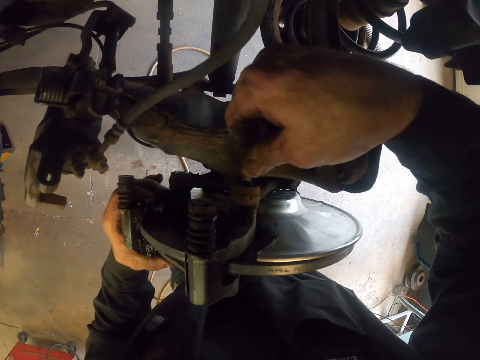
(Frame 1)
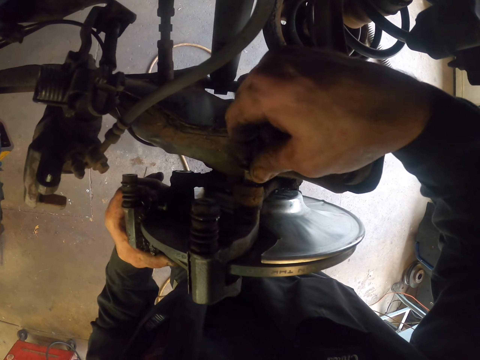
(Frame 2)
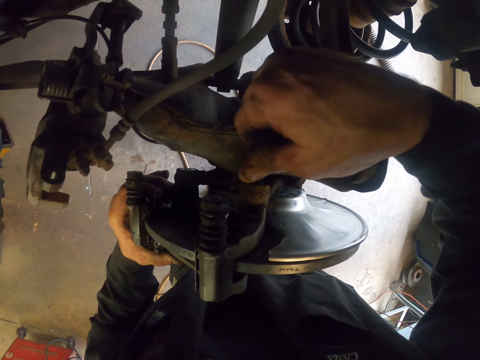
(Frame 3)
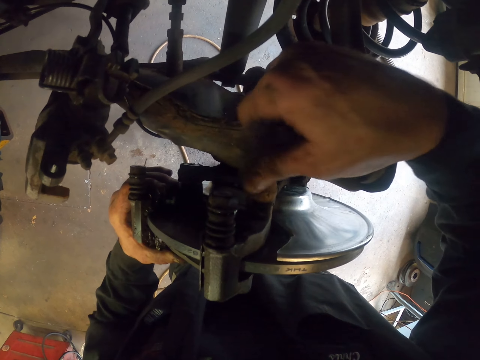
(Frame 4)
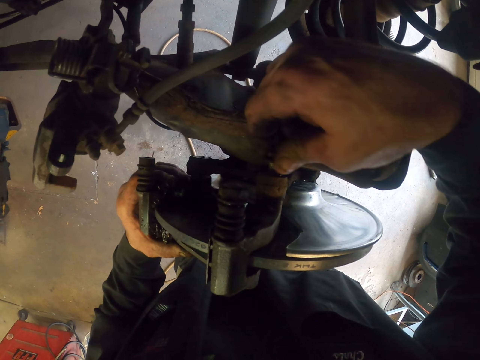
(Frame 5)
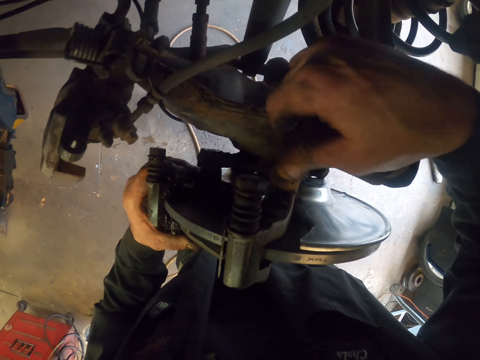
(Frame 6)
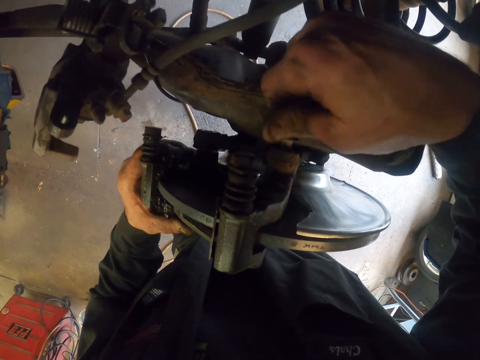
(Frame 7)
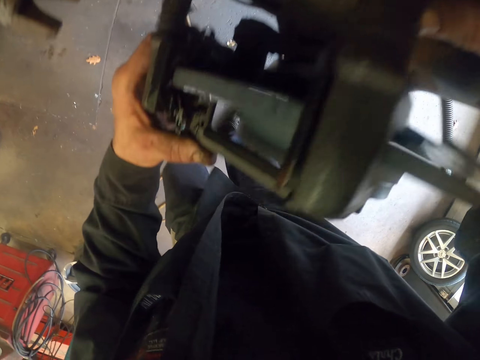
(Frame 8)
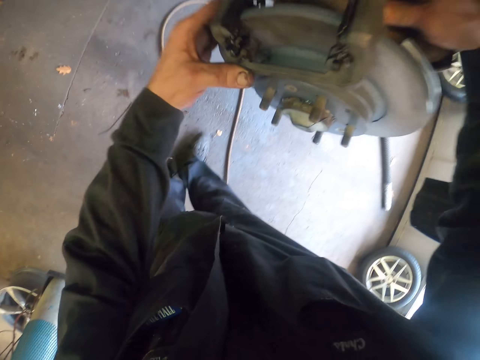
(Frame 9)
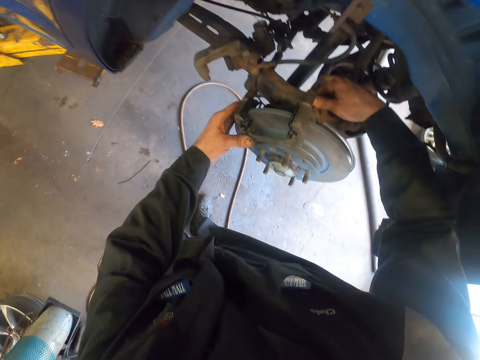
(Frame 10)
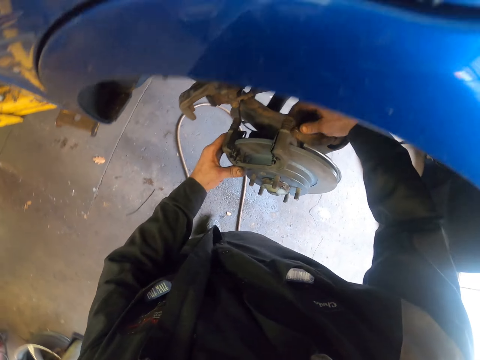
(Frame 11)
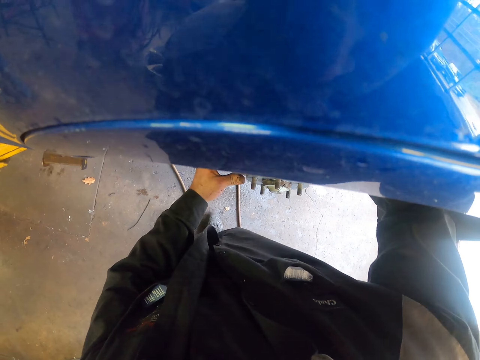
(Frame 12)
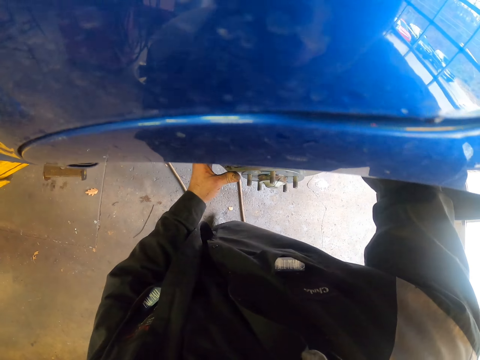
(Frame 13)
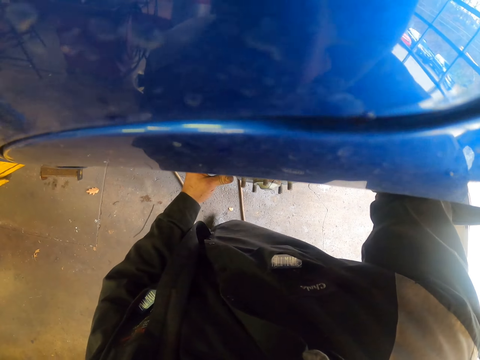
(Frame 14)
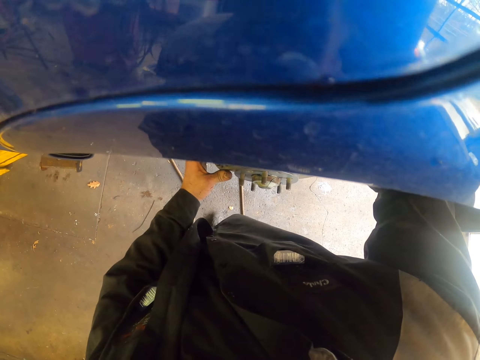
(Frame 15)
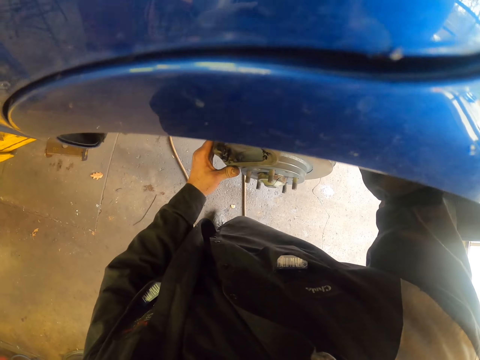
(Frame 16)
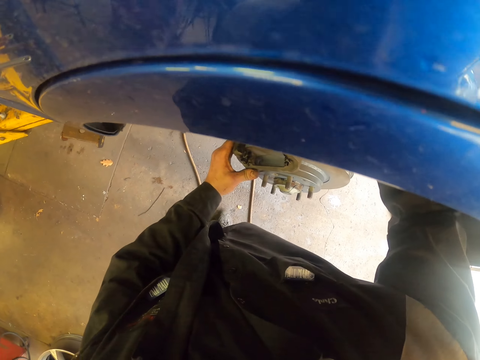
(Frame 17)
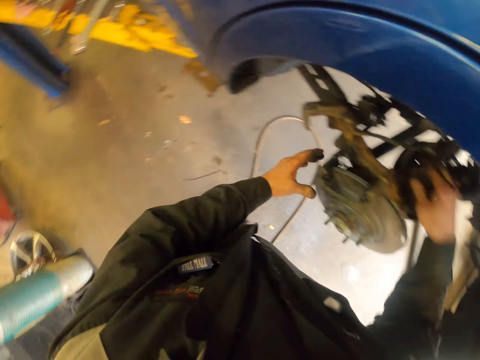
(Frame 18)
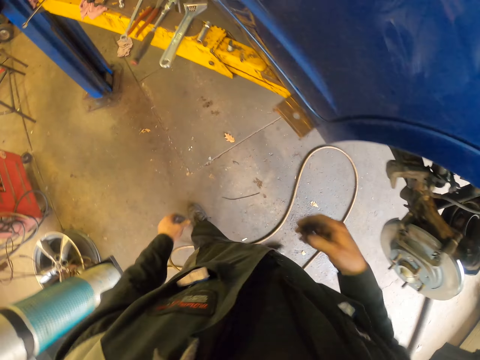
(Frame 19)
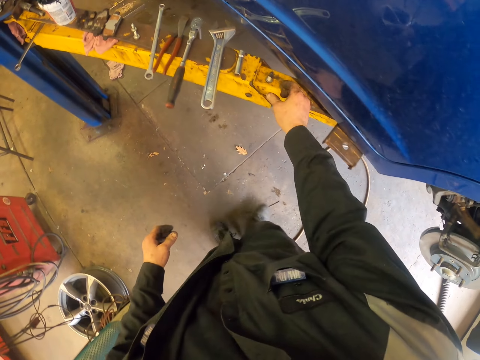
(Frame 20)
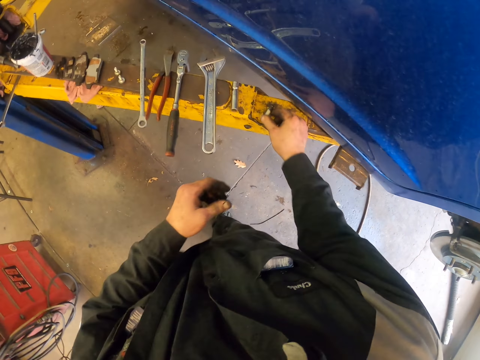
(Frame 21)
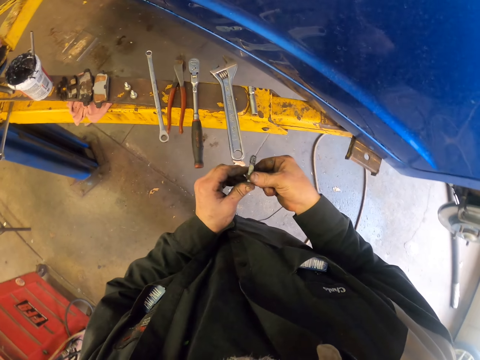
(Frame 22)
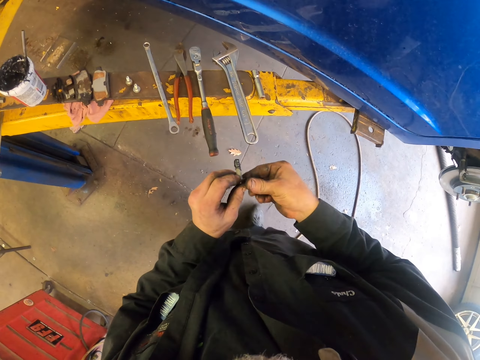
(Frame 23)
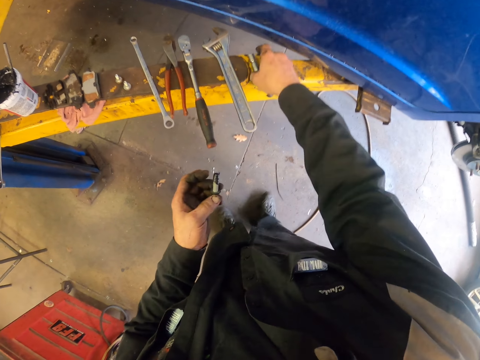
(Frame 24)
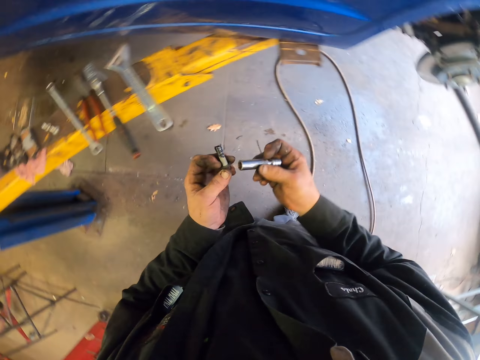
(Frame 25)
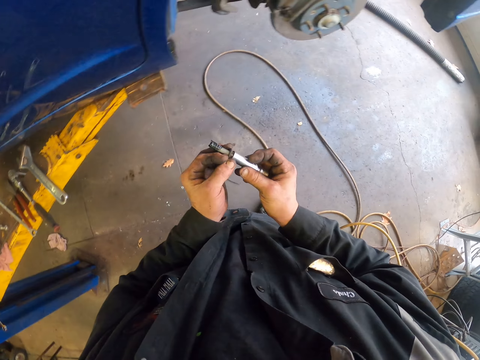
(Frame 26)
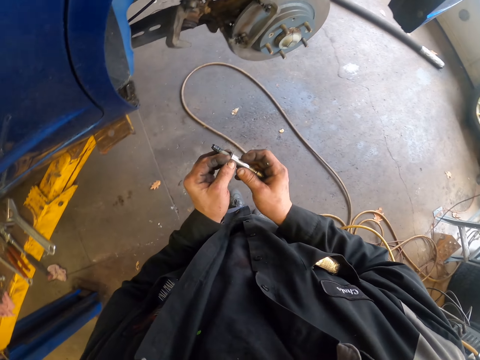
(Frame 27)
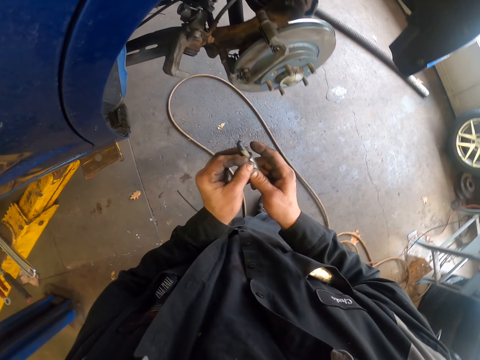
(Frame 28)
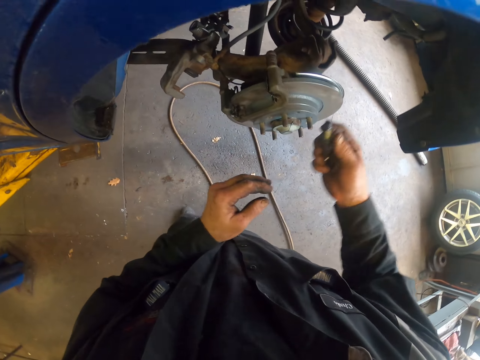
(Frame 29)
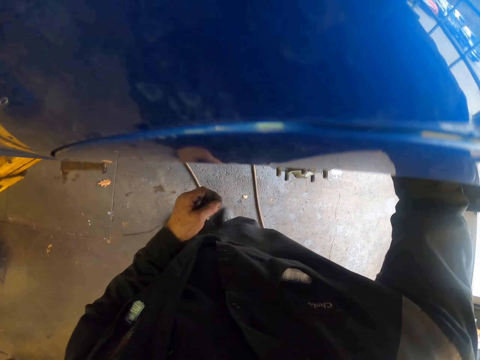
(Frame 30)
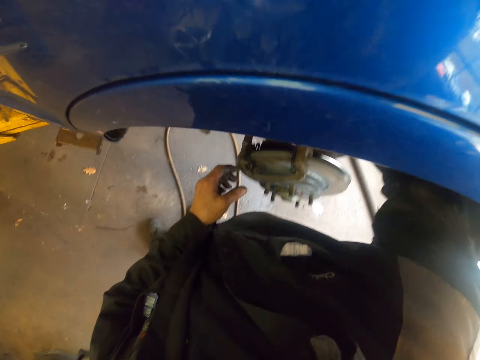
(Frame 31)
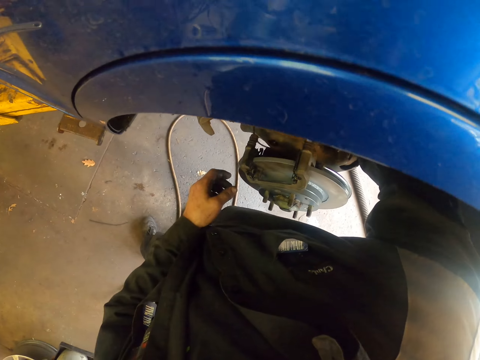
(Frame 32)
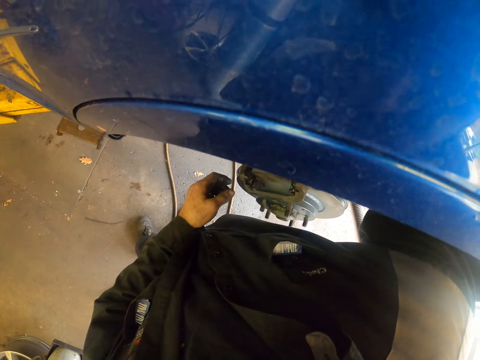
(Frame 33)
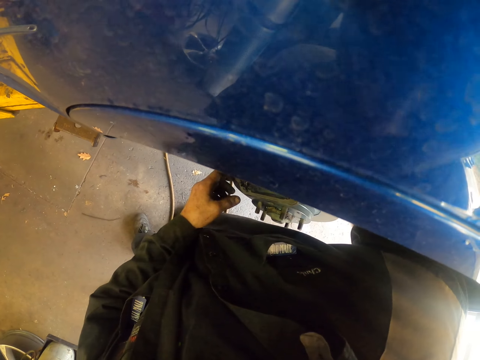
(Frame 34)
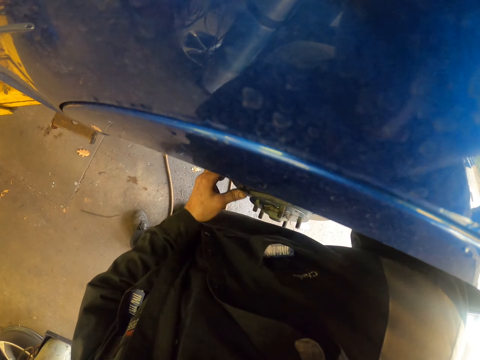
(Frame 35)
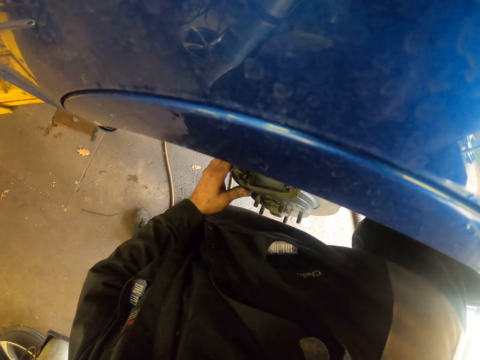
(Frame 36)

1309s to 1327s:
The camera wearer turns the bolt in the wheel bearing system. They move around. They turn the bolt in the wheel bearing system. They move around. They pick up a bolt on the car stand. They pick up the bolt with the other hand. They pick up a socket on the car stand. They put the bolt in the socket. They move around. They fix the bolt with the socket in the wheel bearing system.

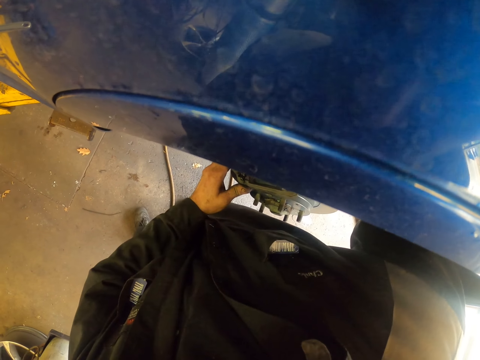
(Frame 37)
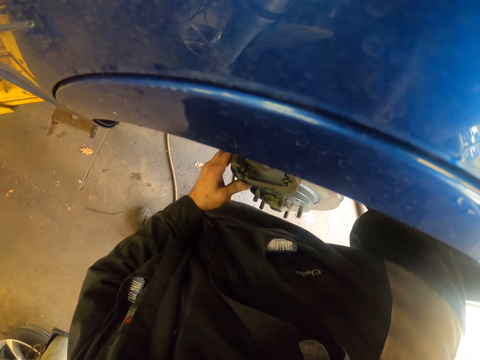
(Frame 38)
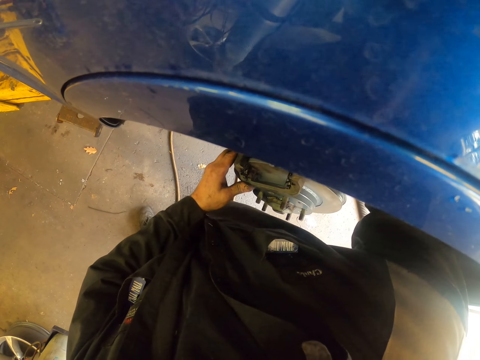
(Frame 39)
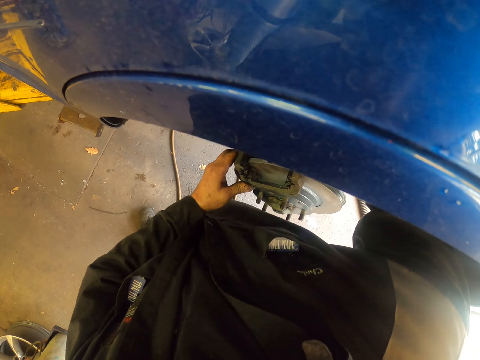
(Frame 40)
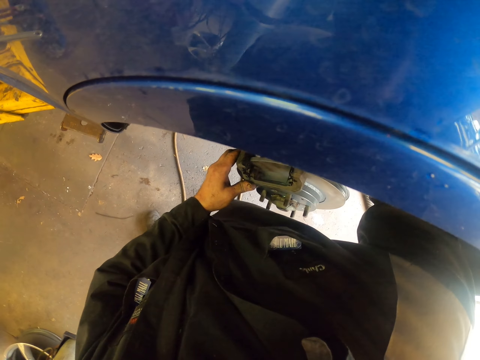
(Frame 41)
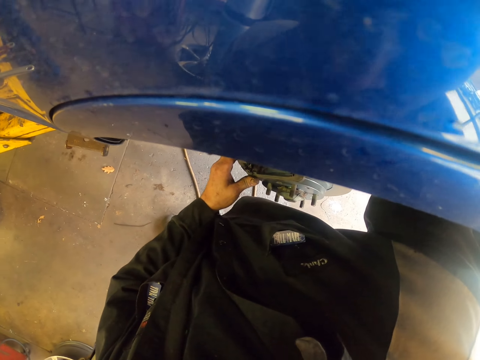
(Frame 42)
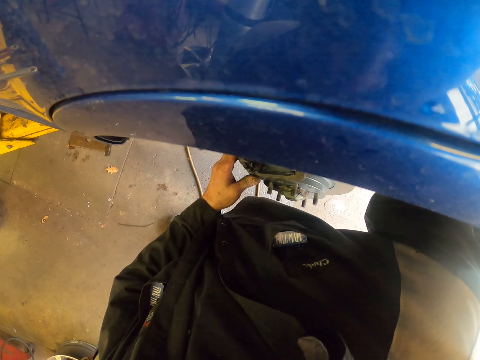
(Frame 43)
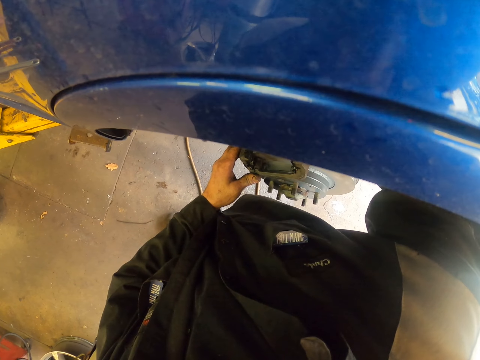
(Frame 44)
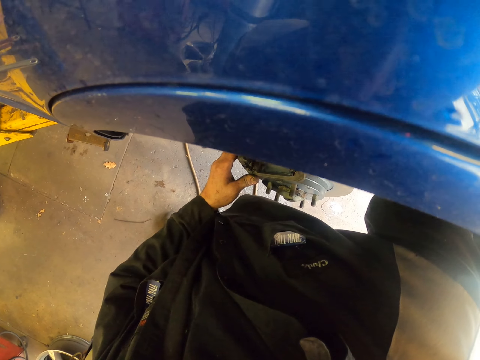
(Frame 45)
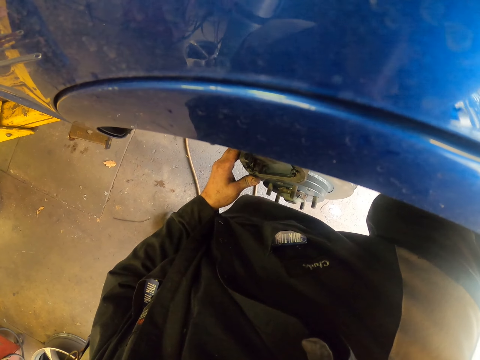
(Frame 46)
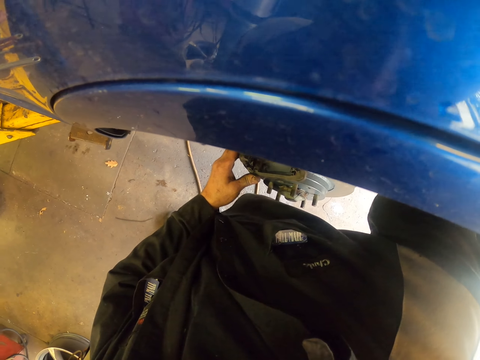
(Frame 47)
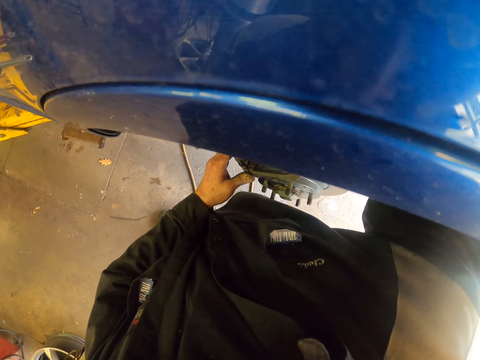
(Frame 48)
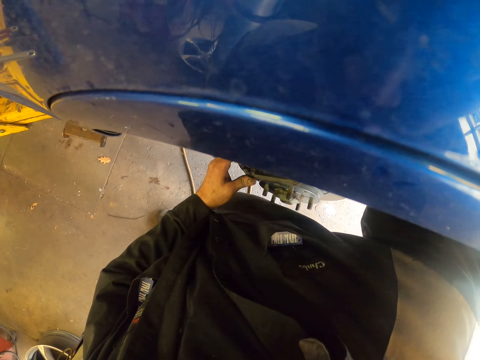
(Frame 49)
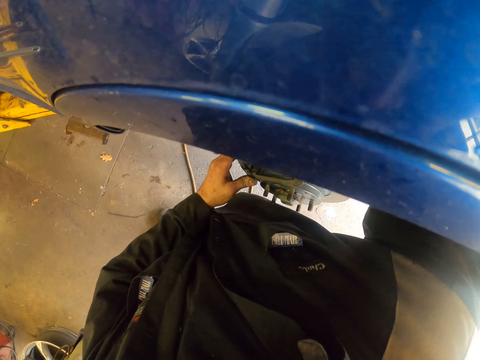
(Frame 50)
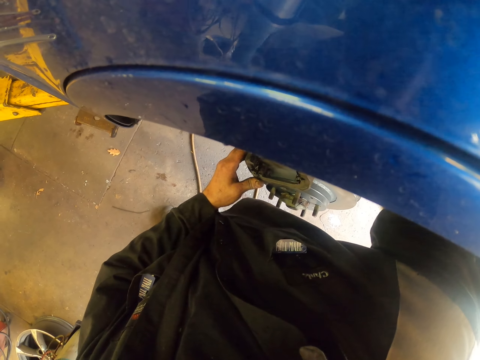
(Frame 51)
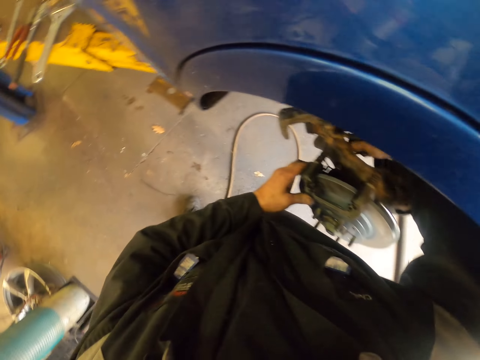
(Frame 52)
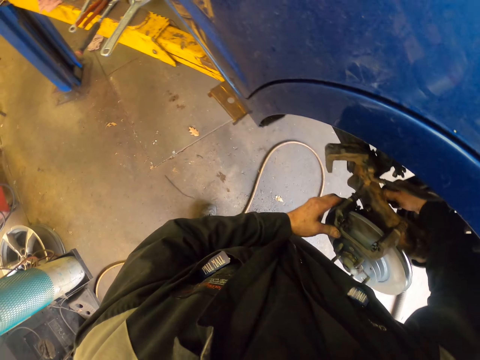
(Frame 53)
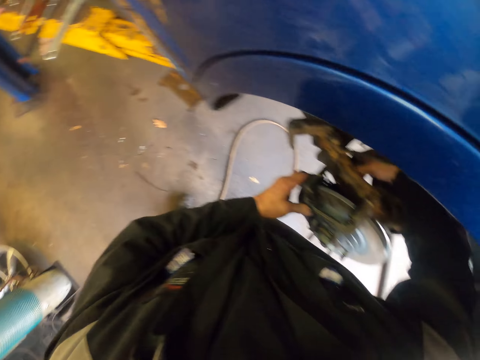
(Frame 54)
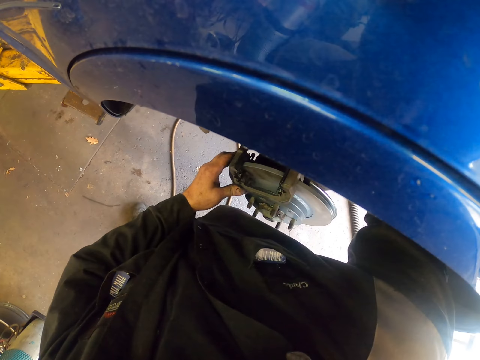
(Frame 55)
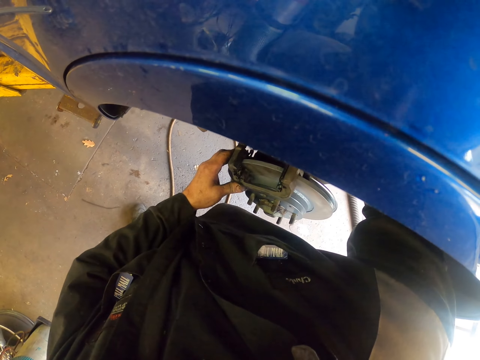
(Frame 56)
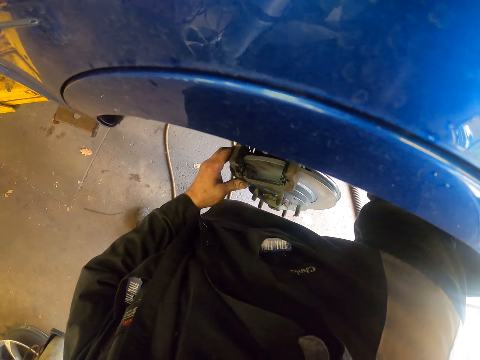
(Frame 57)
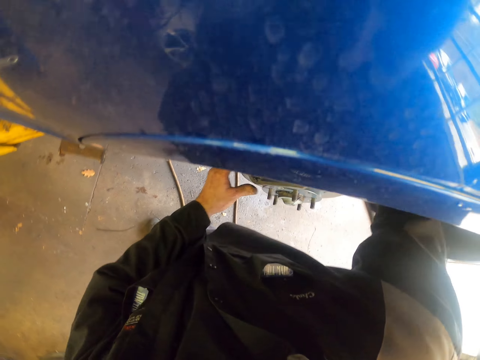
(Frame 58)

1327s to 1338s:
The camera wearer turns the bolt in the wheel bearing system.
